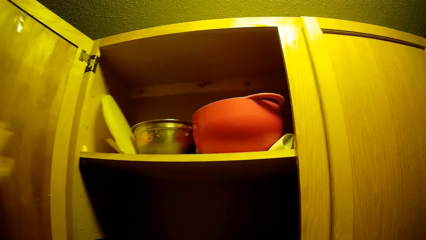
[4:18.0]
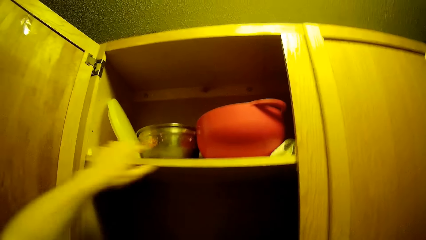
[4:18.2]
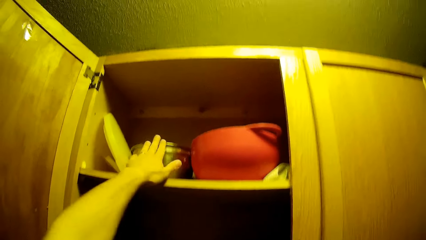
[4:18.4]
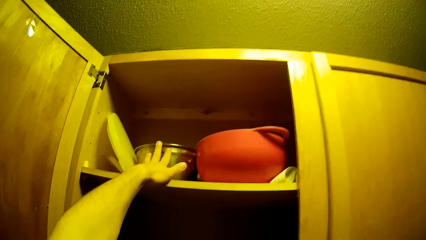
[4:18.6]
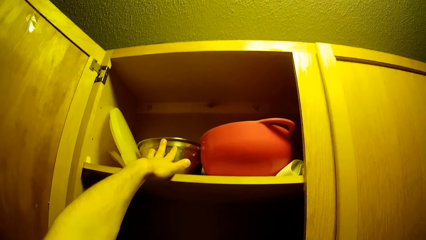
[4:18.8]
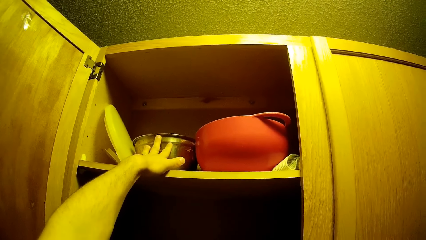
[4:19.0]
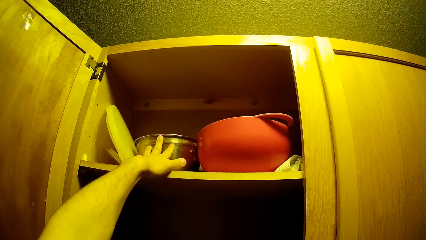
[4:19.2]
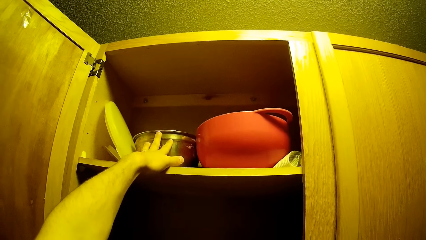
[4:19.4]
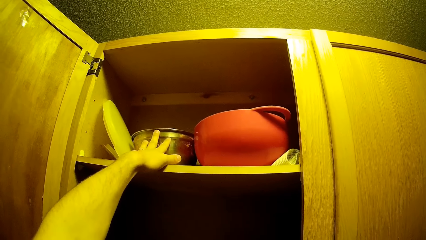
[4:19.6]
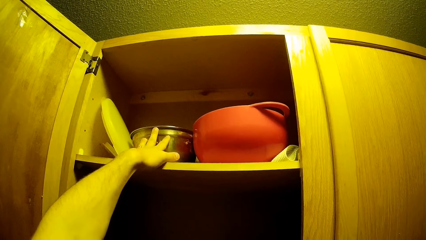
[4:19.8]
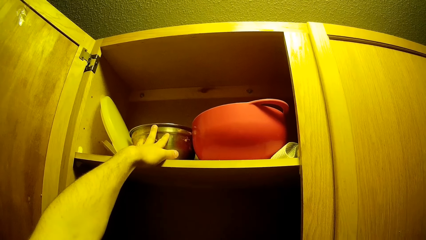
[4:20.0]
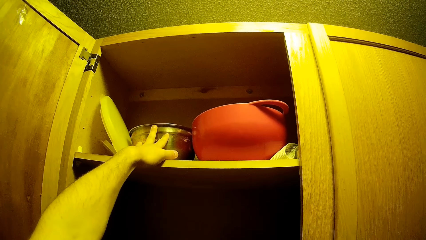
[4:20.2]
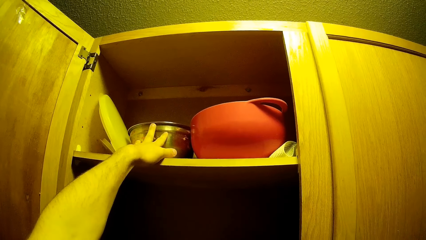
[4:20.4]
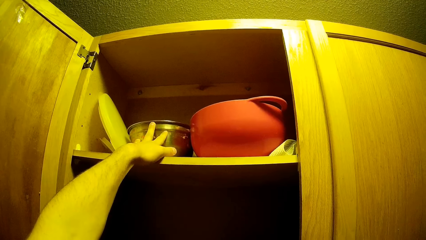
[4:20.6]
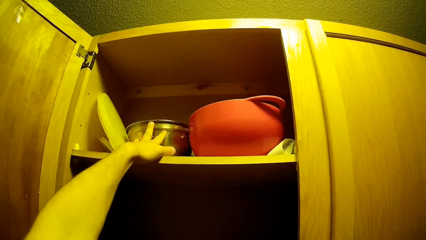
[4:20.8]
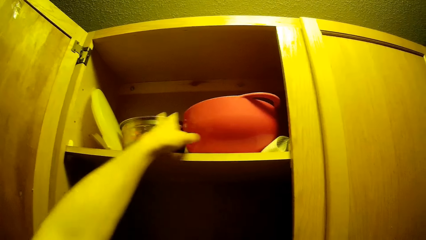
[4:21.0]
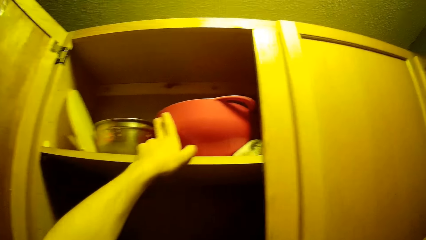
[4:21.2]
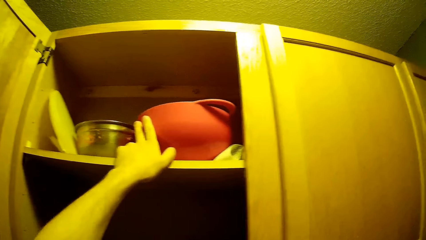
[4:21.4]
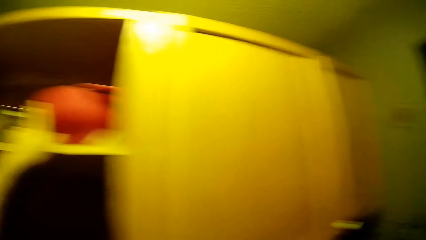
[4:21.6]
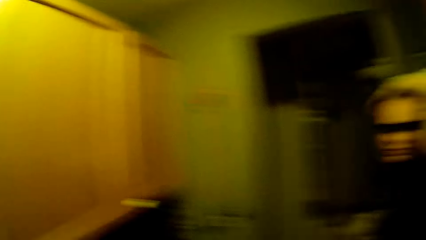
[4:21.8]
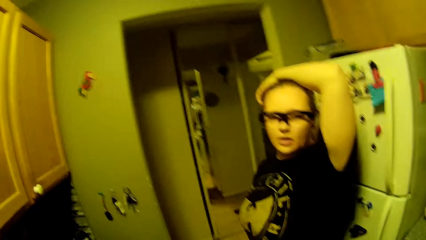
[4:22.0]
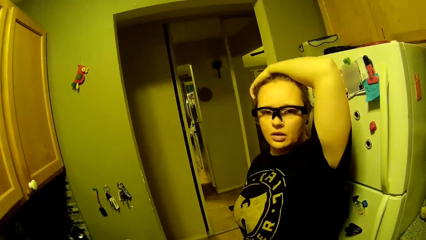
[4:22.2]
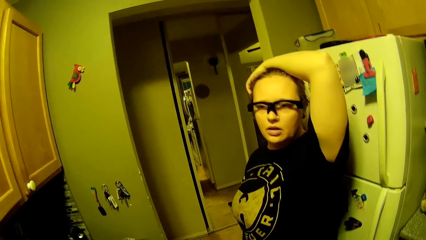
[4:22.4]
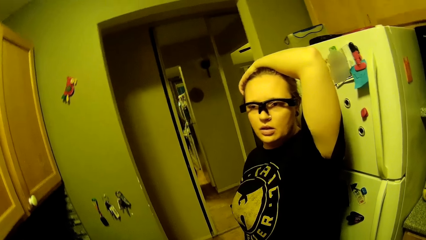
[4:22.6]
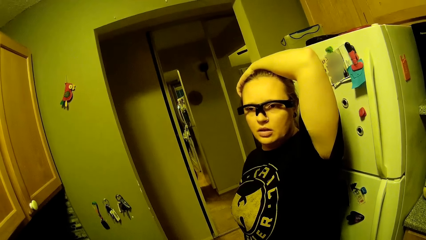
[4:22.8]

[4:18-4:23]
The camera wearer touches the stainless bowl in the cabinet with his left hand.

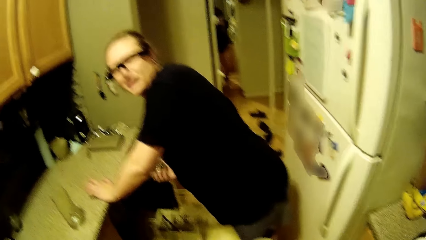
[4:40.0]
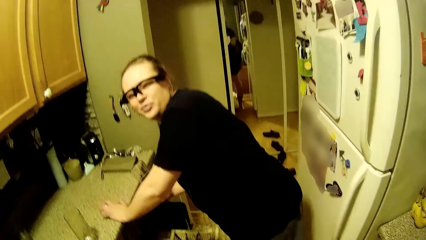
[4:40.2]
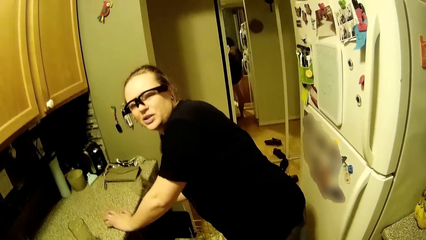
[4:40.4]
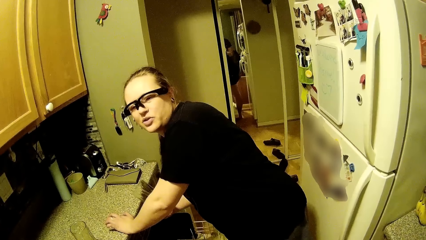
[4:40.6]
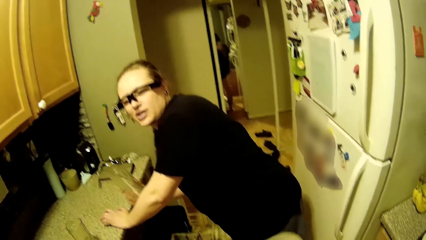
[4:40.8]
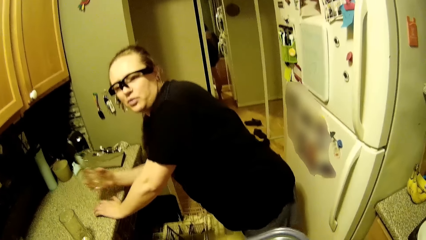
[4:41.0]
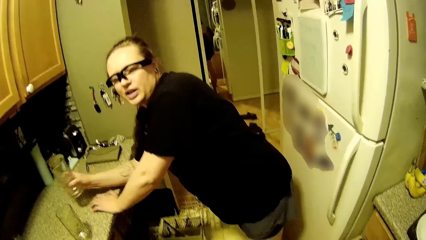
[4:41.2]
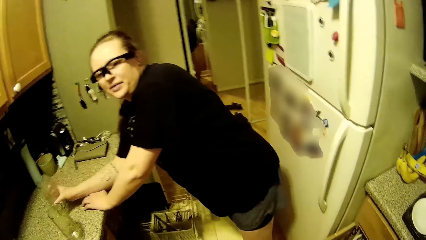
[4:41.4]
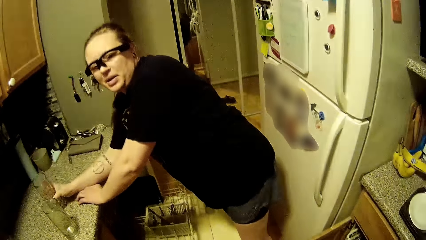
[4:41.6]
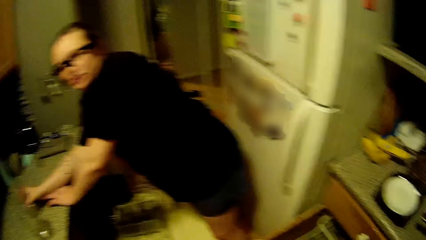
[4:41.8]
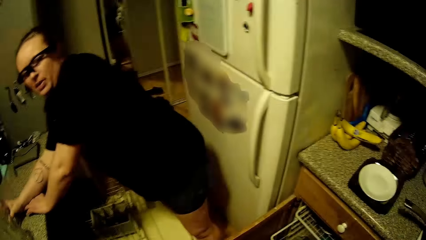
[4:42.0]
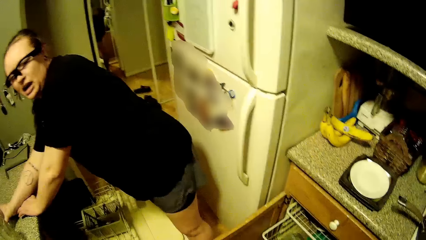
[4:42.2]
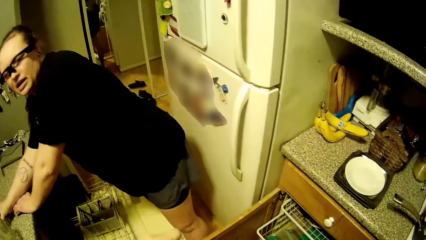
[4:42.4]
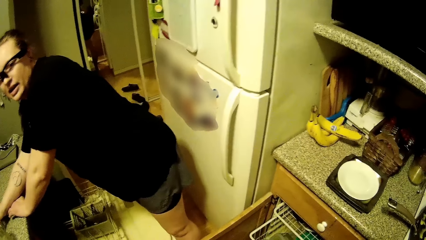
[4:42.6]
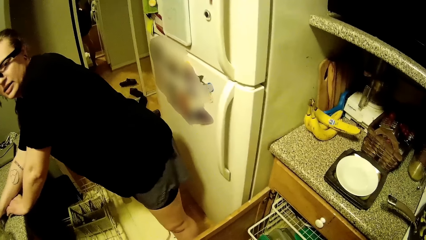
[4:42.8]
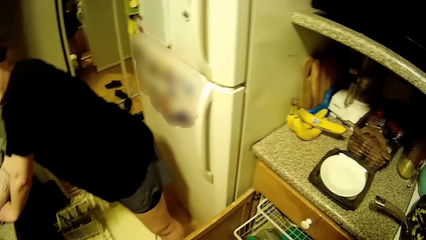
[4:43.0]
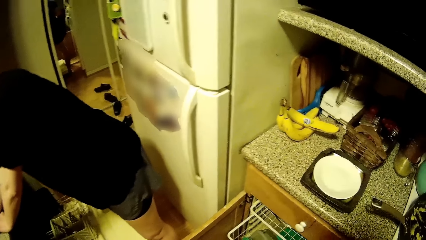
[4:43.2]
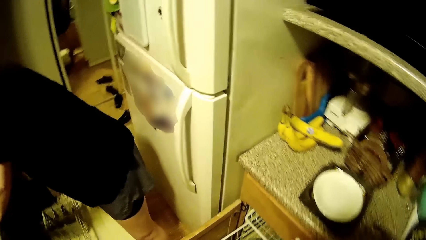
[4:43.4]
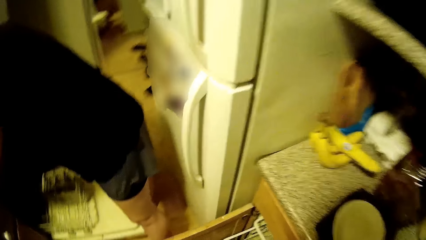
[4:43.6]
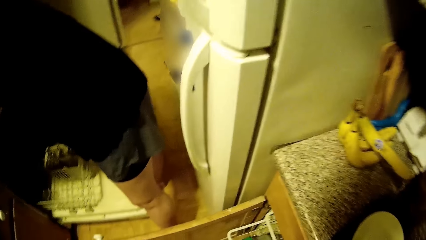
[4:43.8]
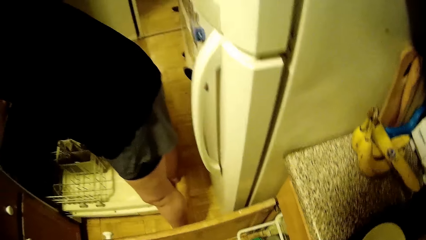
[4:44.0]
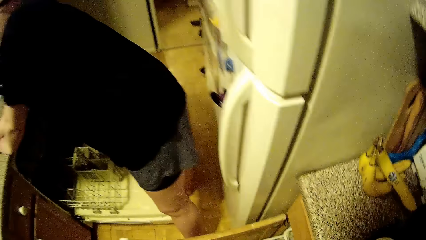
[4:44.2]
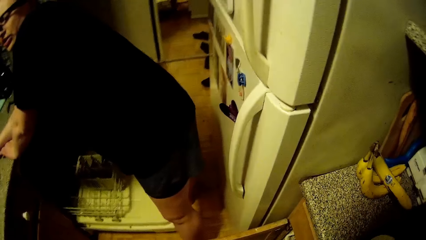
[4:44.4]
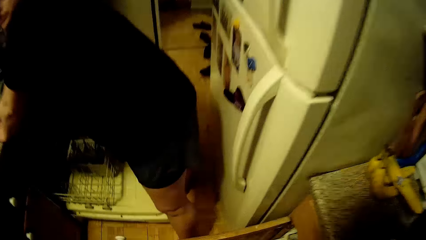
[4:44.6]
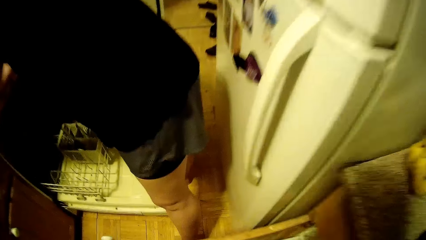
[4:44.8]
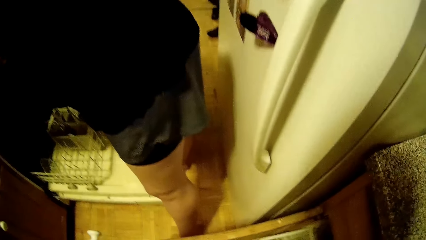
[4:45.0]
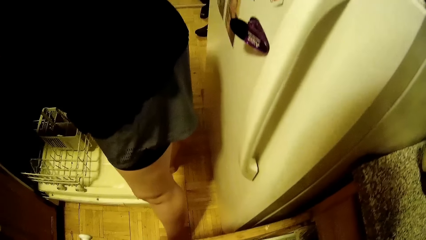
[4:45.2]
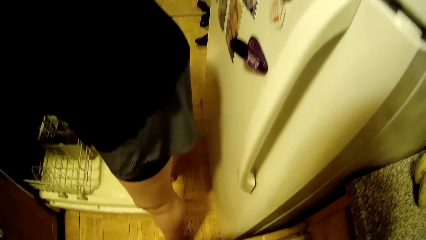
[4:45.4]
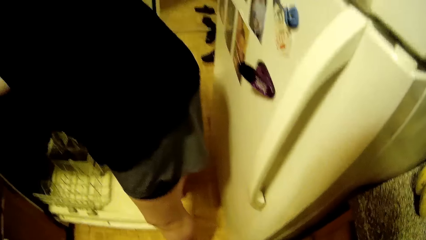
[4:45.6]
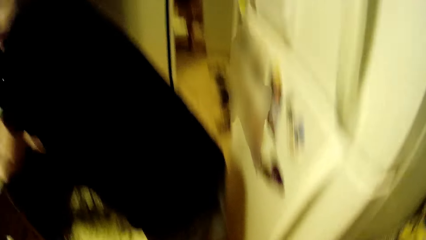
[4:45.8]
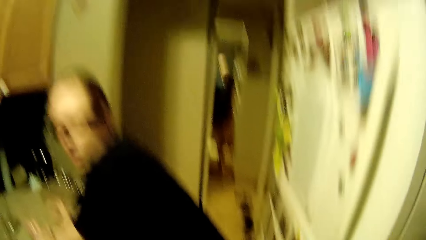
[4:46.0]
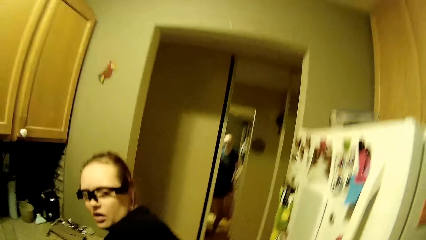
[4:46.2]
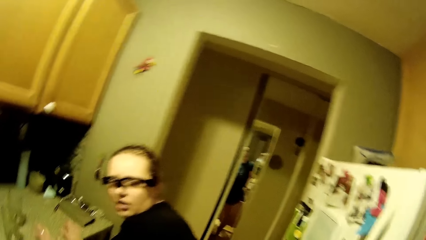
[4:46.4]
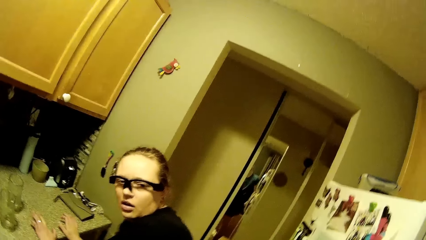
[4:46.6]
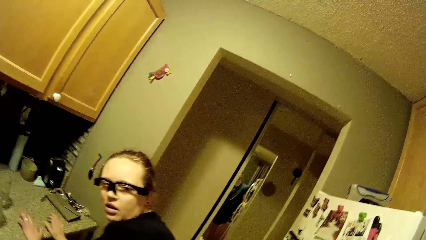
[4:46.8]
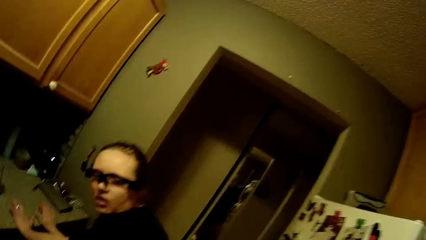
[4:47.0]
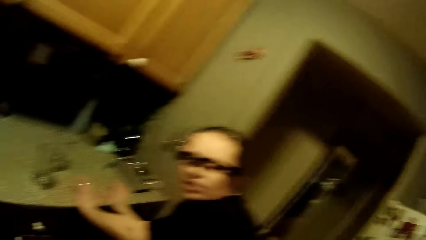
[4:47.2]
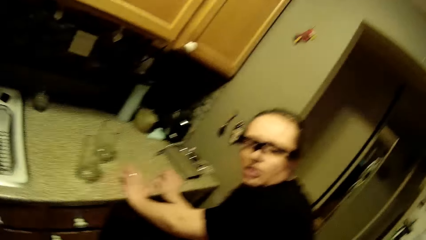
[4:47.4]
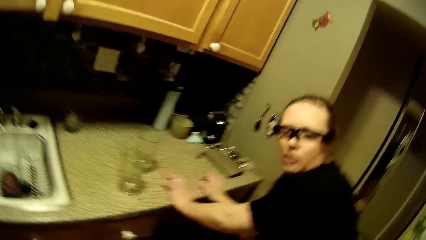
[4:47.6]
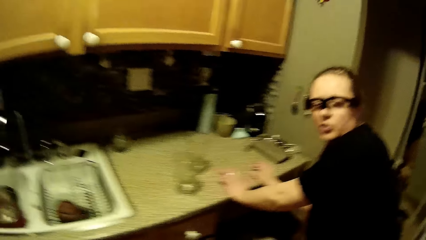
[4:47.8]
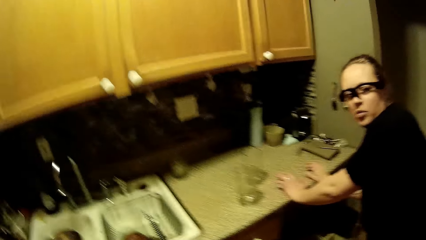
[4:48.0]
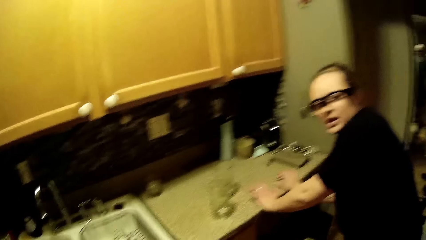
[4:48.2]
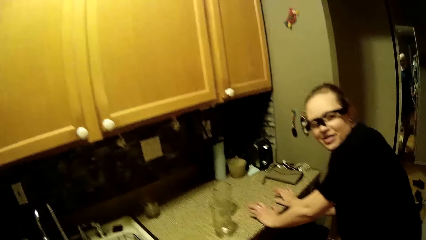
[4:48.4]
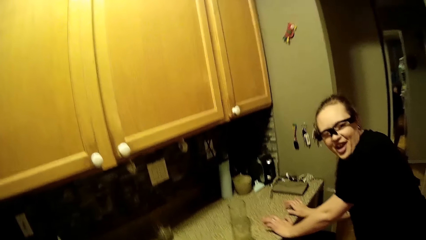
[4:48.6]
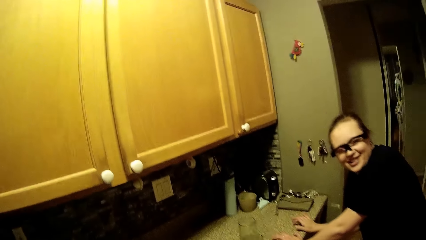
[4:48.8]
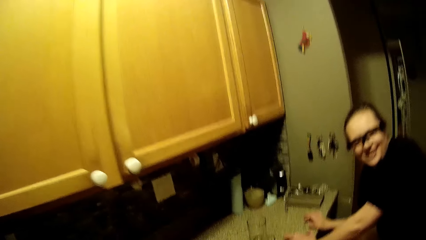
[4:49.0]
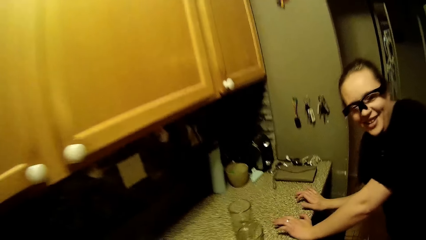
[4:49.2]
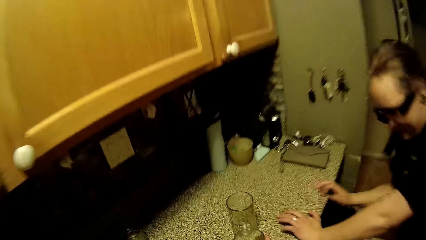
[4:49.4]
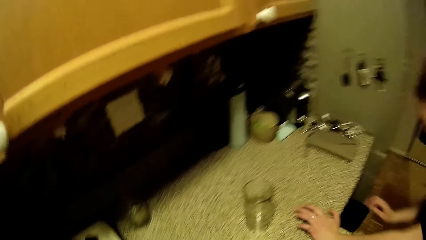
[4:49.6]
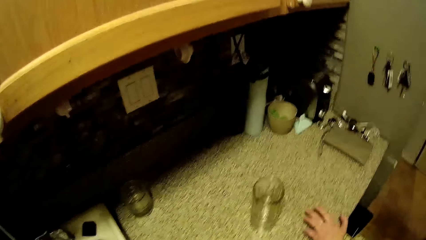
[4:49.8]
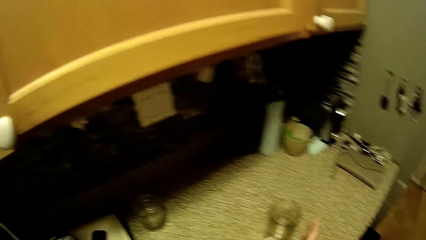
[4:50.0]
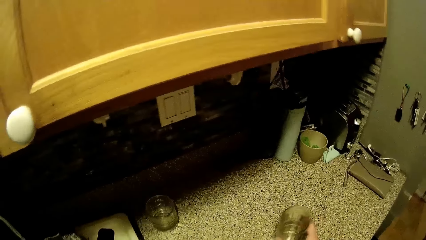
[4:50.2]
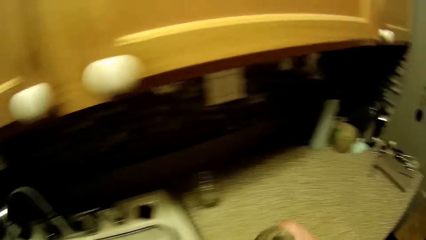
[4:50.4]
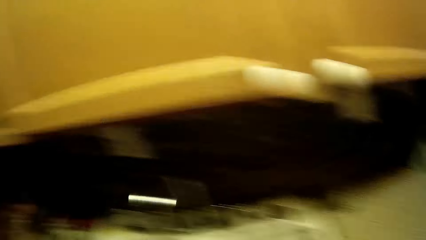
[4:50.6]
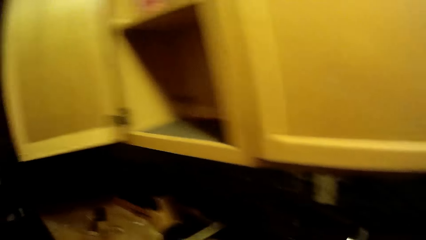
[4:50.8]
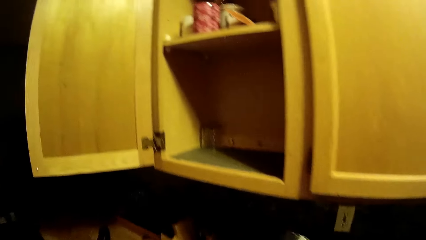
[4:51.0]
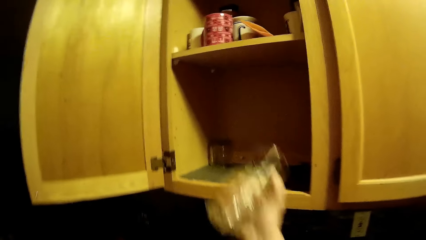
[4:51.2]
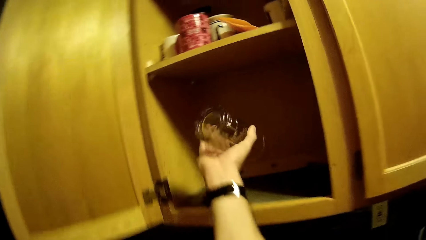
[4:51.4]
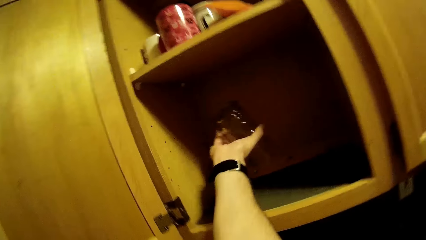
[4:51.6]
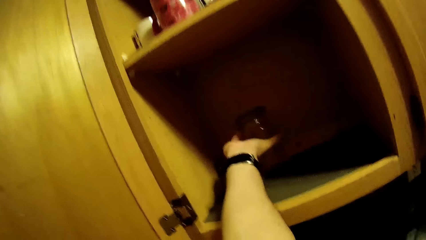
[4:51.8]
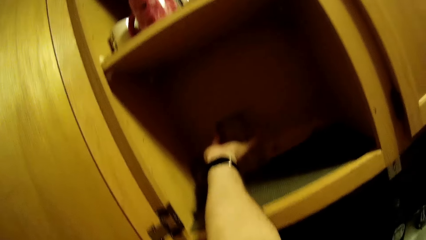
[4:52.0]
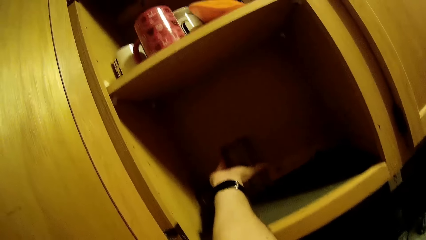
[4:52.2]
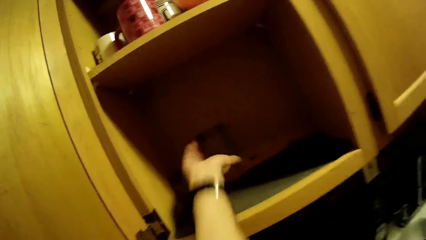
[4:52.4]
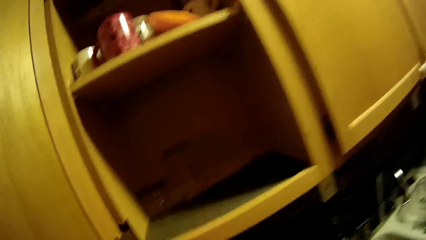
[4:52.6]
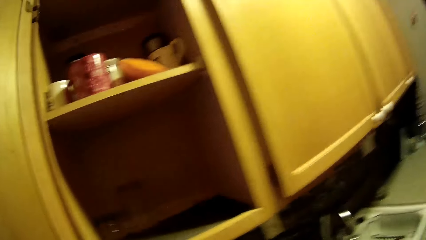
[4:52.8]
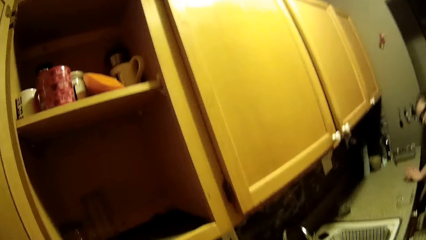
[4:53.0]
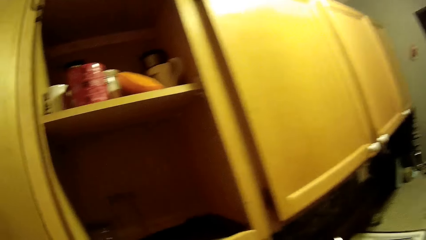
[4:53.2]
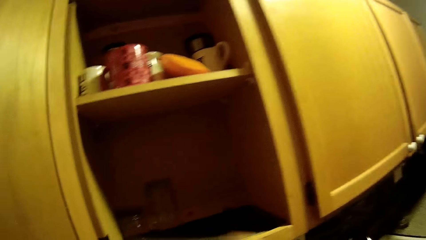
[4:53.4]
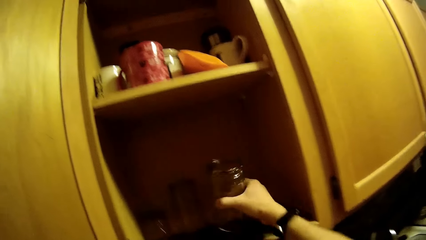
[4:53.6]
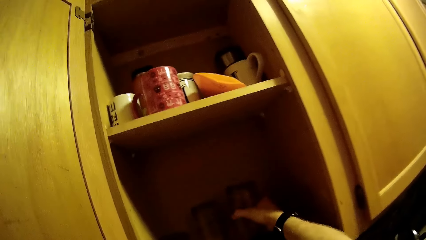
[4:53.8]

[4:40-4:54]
The woman holds a glass. She drops the cup on the cabinet top with her right hand. The camera wearer picks up the tumbler from the kitchen counter with his right hand. He places the tumbler into a kitchen cabinet.
